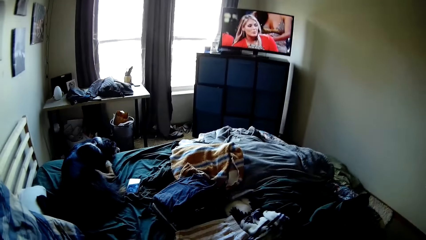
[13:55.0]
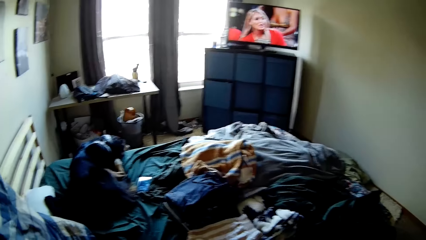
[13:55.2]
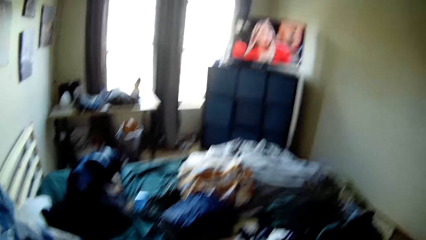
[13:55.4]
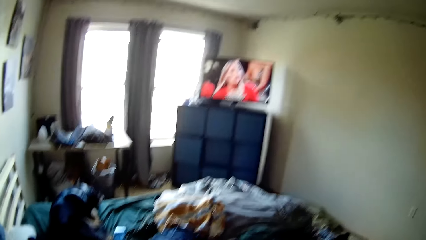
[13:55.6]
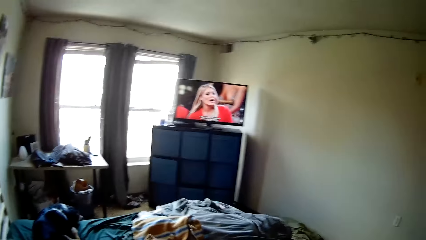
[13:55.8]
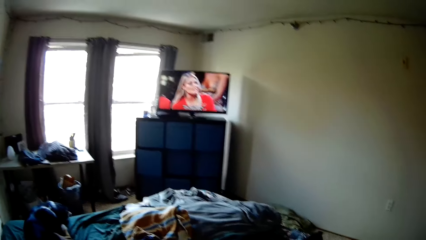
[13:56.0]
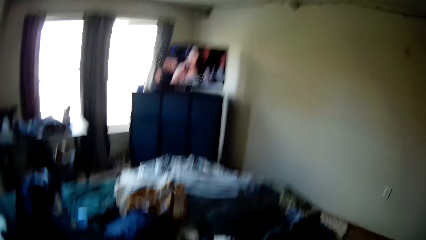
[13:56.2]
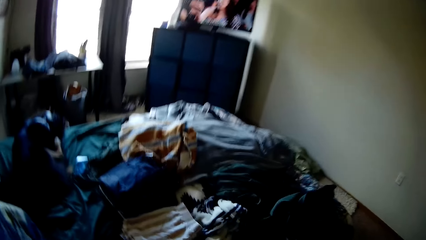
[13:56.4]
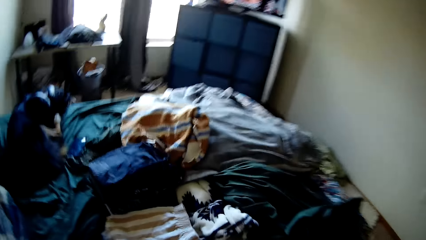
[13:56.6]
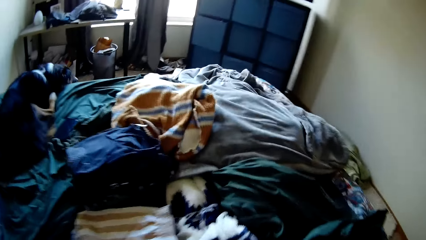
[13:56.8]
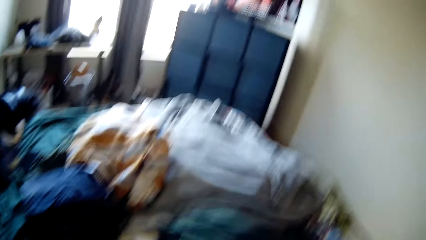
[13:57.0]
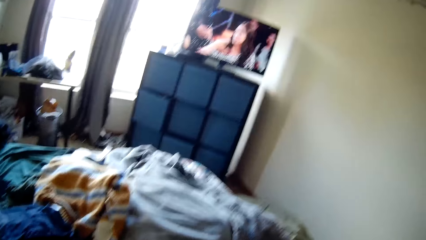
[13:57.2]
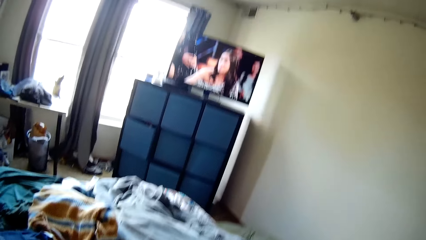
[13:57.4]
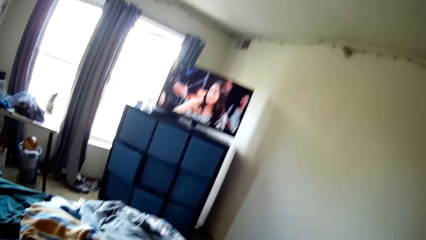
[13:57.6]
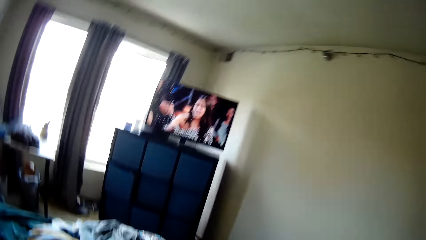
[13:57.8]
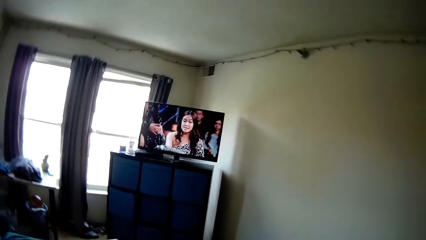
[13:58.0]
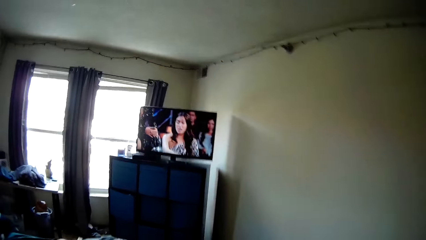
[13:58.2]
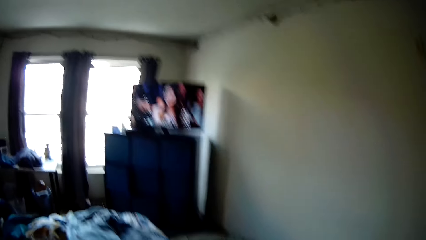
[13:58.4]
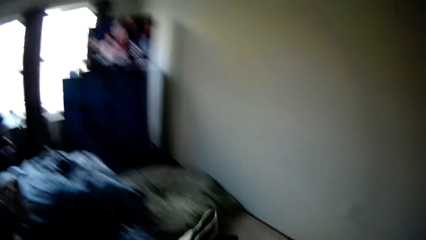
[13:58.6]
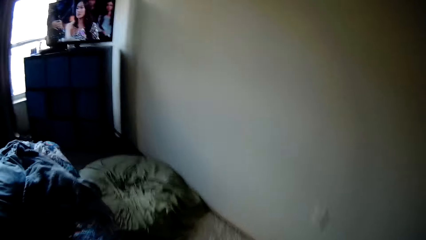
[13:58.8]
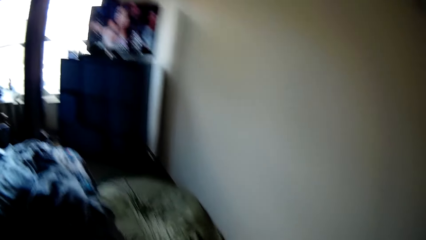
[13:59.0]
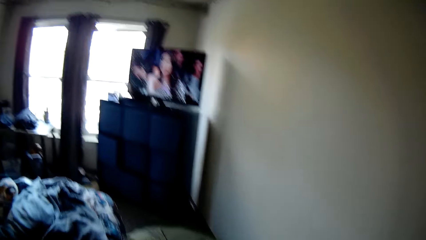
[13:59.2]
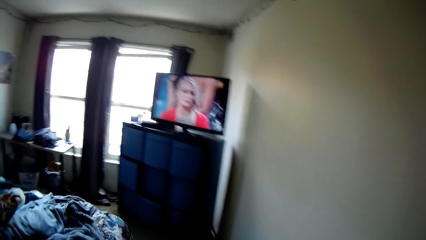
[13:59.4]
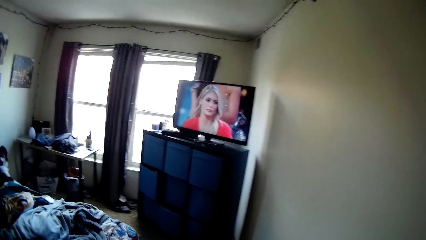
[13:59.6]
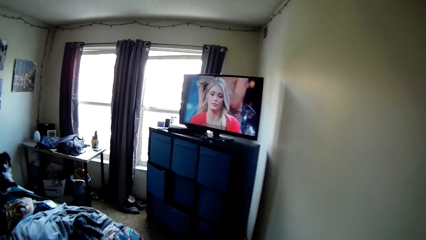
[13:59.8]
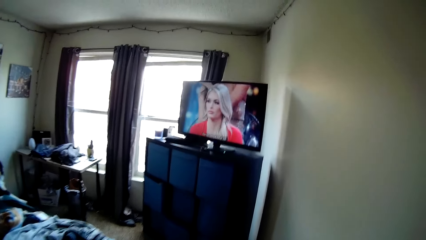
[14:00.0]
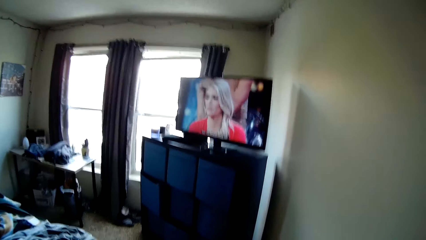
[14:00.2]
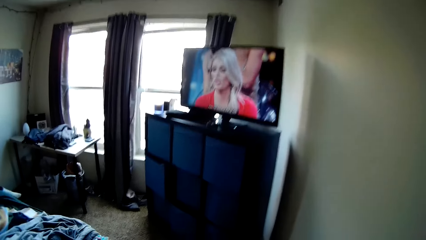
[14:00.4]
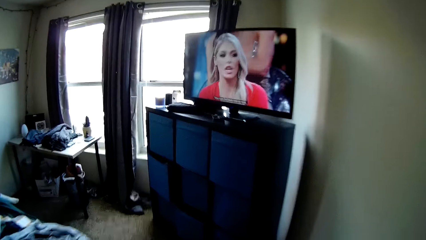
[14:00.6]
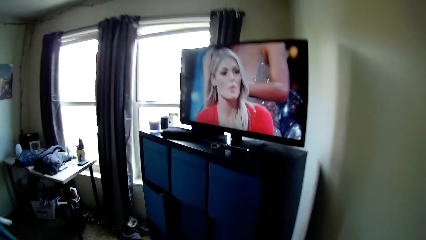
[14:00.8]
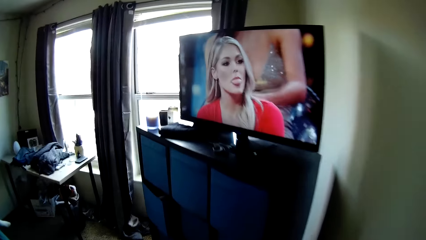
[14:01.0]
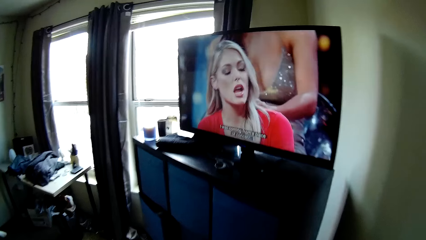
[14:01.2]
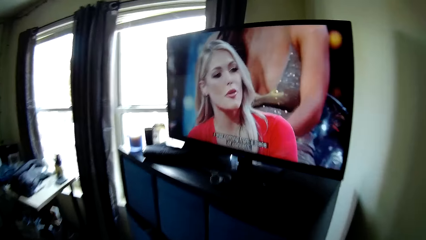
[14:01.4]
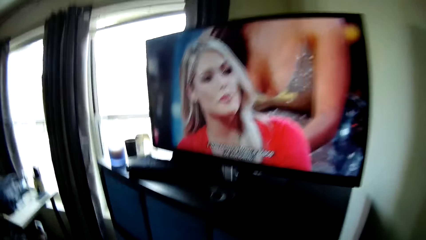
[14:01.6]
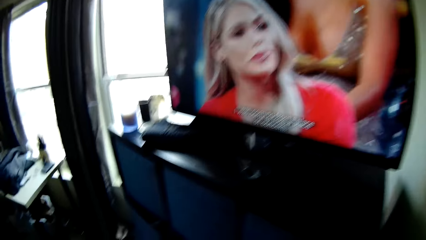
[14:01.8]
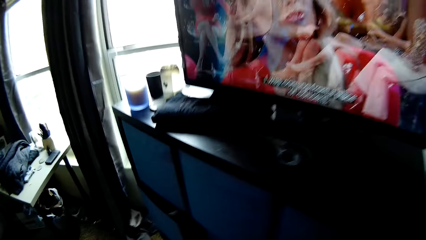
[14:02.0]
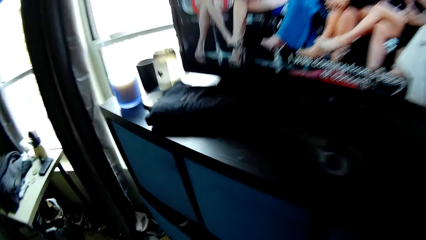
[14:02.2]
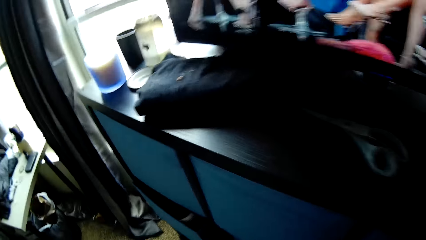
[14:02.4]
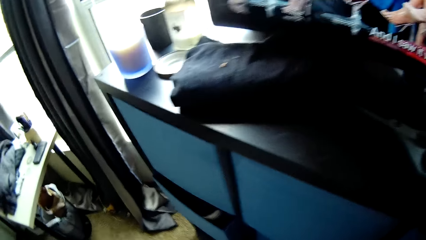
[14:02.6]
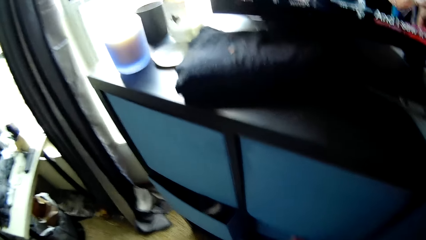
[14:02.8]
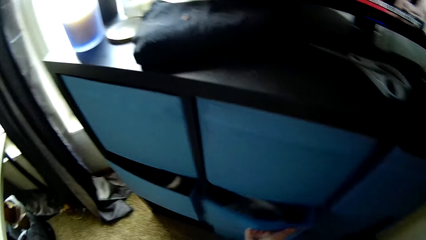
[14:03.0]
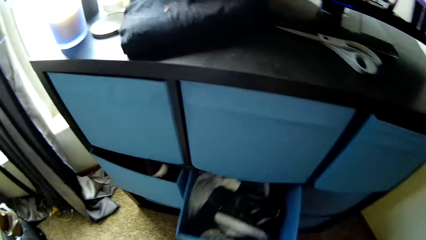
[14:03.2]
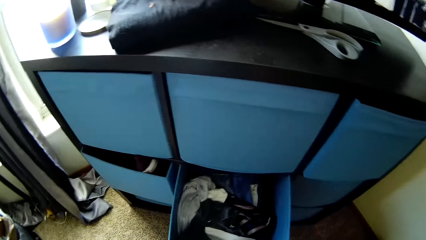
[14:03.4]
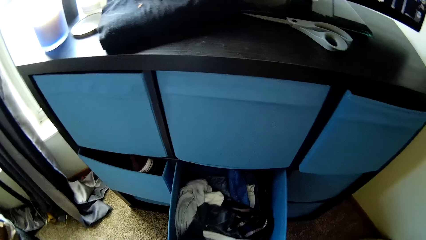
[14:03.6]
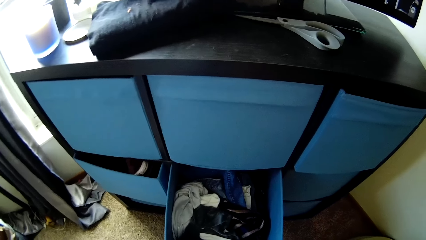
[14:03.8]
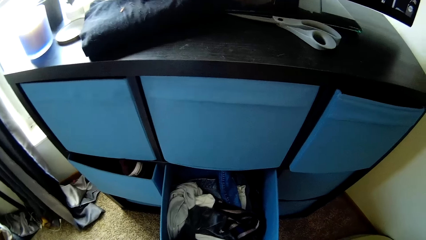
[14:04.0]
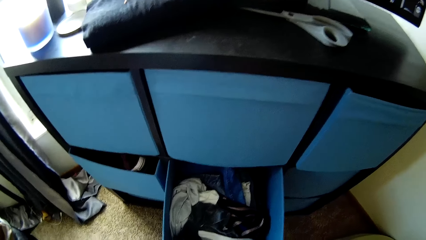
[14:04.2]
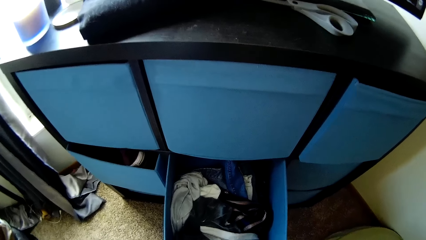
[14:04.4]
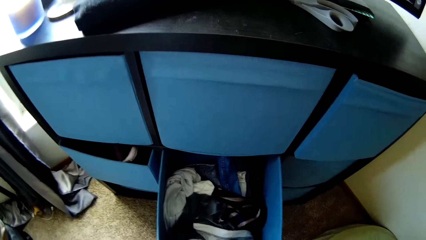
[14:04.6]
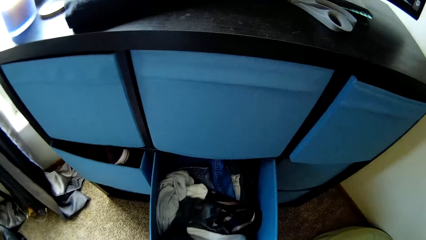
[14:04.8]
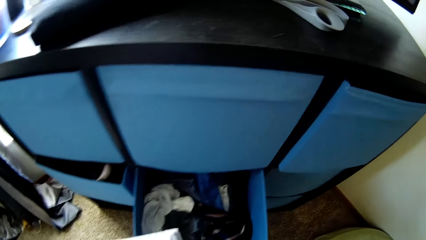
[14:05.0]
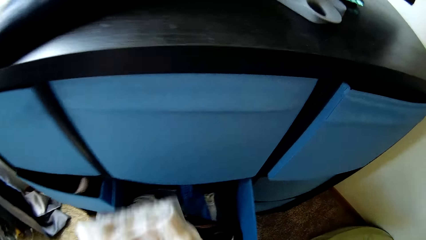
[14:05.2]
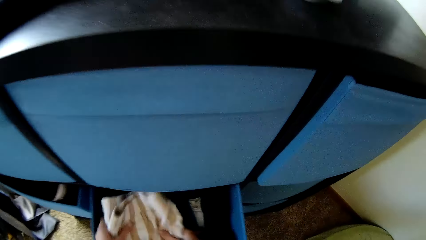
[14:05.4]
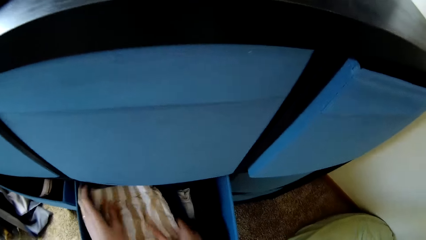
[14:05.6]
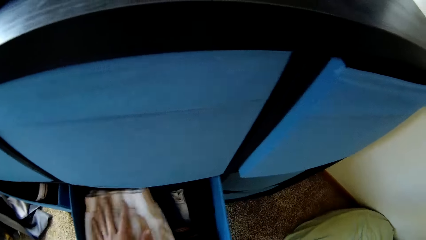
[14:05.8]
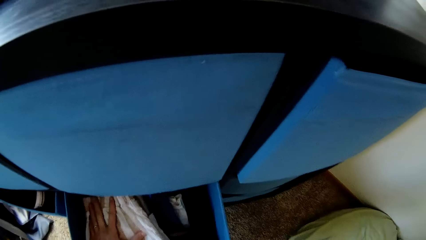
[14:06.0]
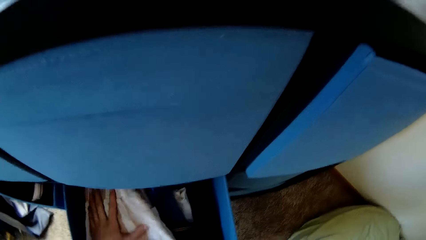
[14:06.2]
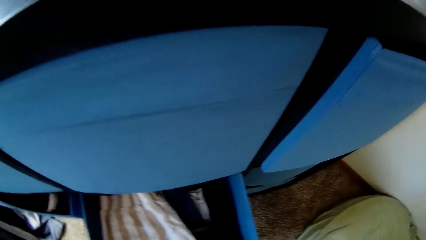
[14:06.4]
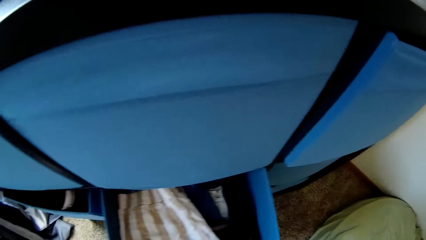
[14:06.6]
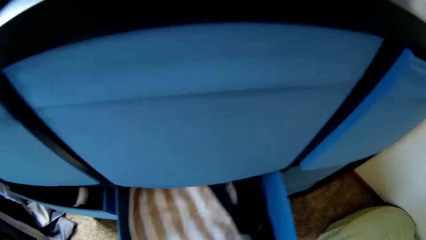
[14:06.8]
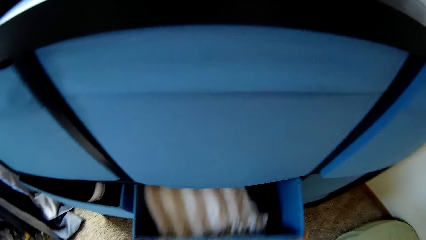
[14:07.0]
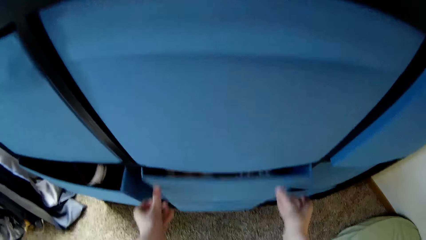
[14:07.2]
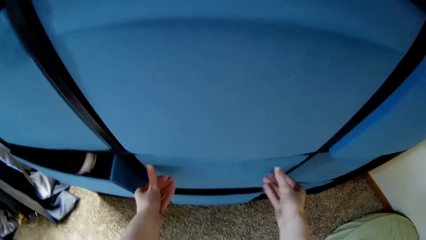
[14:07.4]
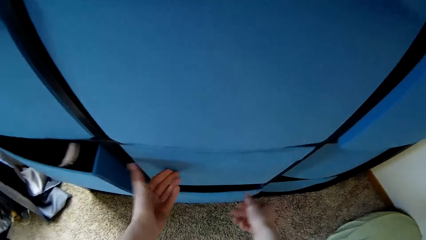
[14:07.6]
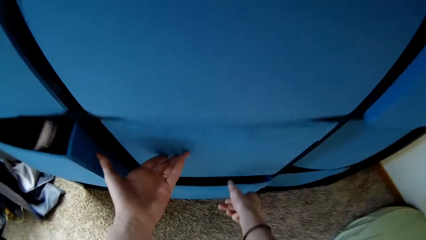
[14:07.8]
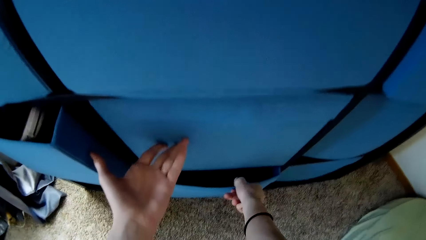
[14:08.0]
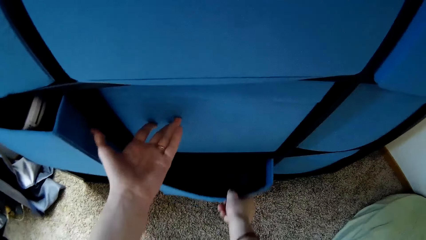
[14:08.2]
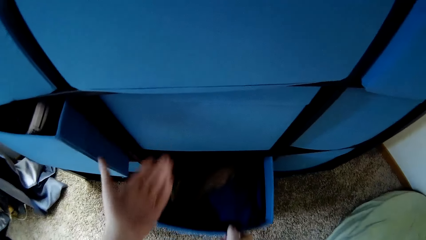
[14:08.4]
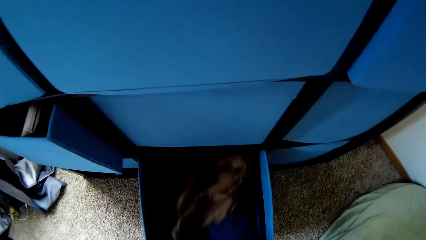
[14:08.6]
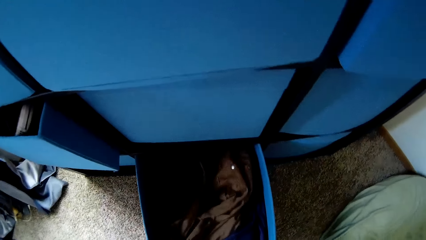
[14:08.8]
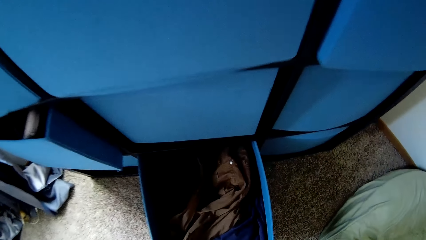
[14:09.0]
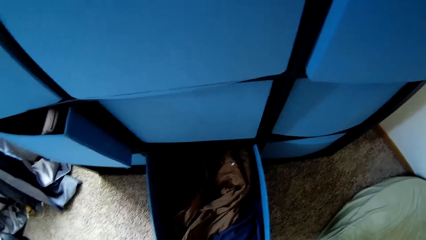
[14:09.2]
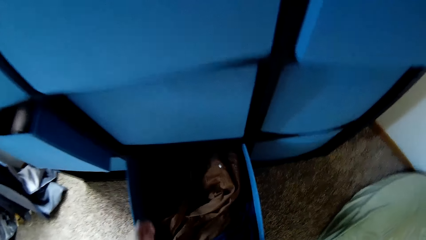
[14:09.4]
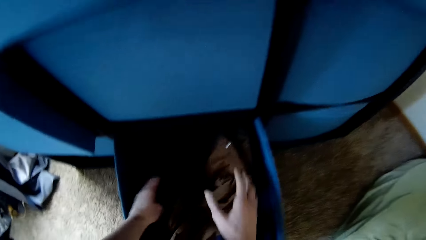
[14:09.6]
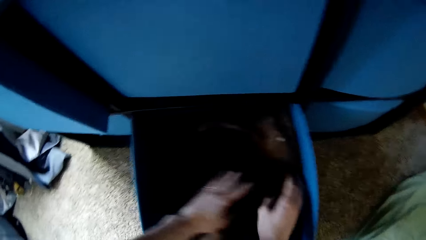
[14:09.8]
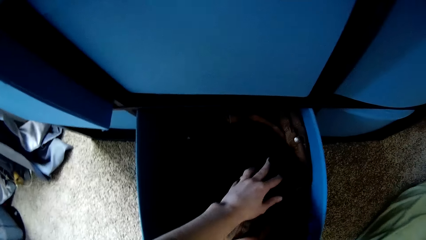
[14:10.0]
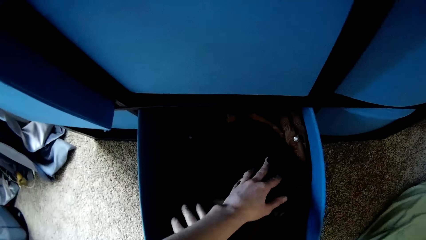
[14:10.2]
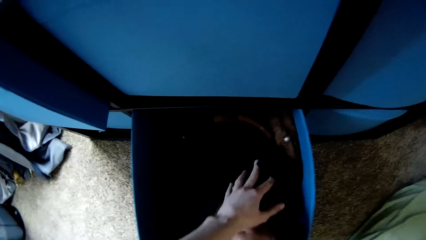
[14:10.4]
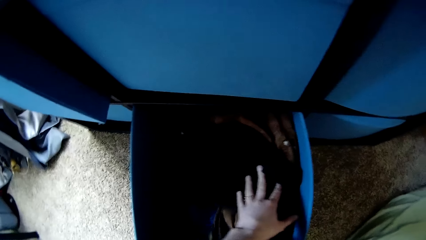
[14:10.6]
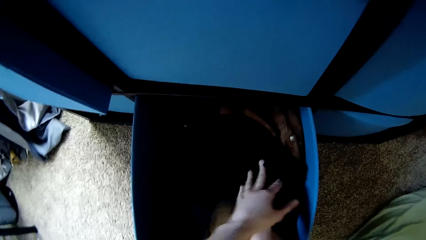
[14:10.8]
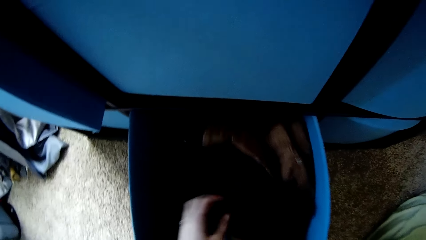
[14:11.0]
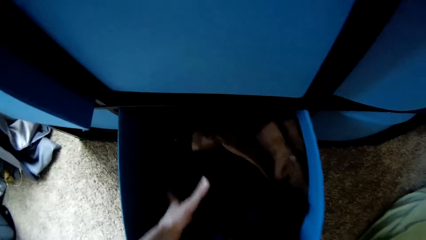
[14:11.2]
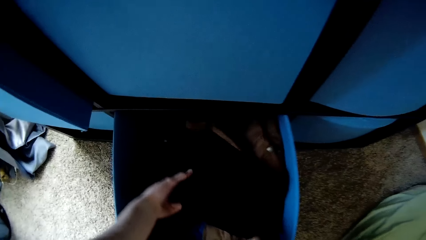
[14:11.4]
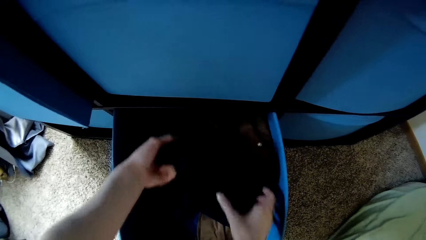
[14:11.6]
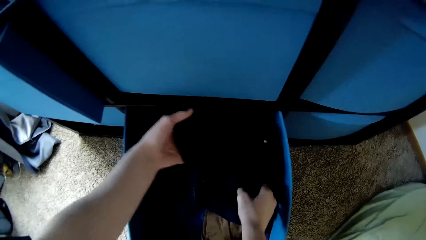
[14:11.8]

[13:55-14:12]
The camera wearer walks towards a wardrobe underneath the television. They pull out a drawer from the wardrobe. They put a pair of boxers into the drawer. They shut the drawer. They pull out another drawer from the wardrobe. They rearrange the clothes inside the other drawer and lift the clothes.
